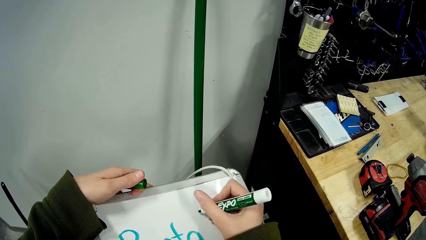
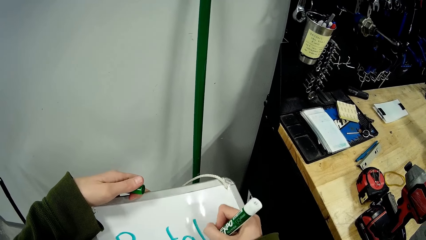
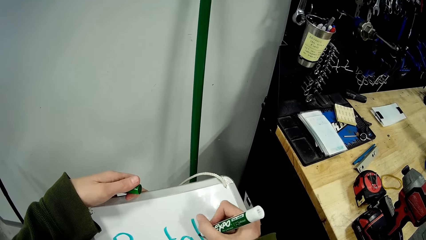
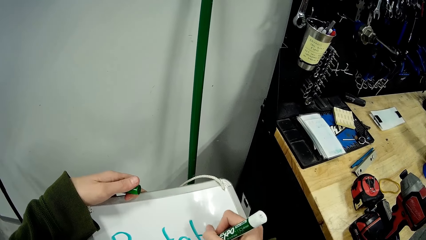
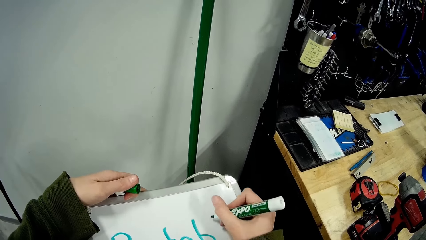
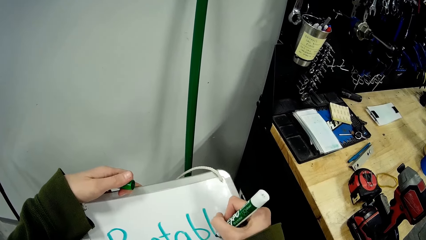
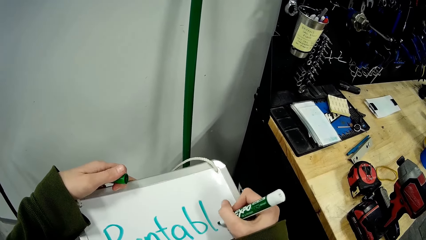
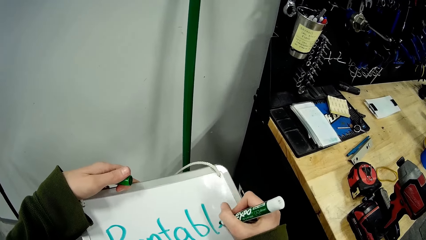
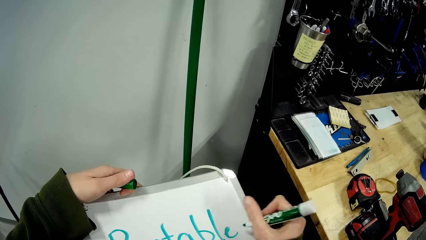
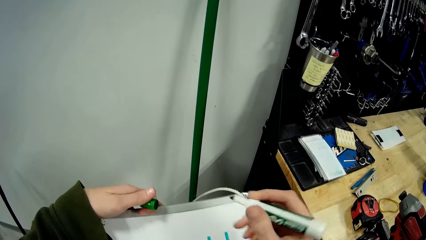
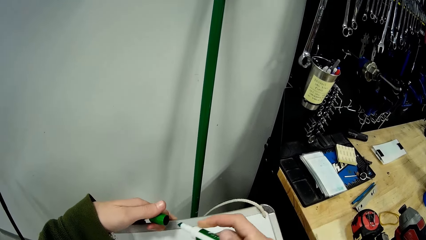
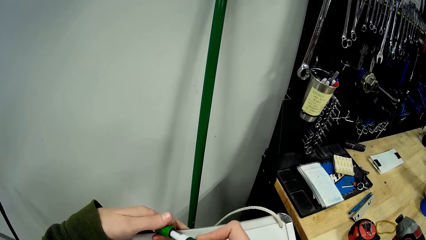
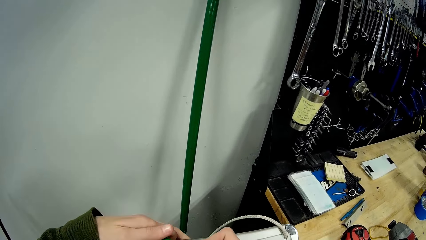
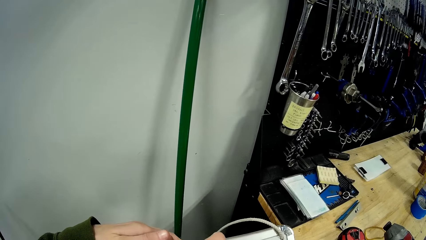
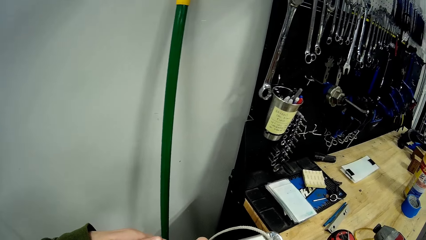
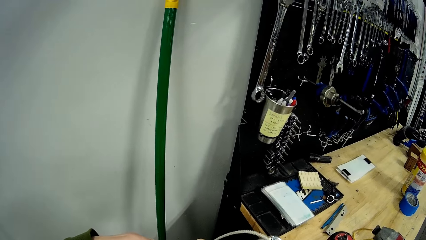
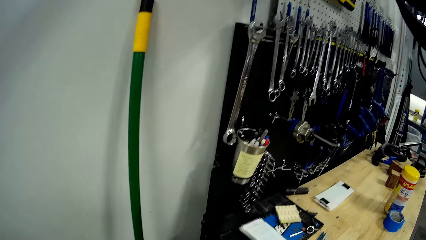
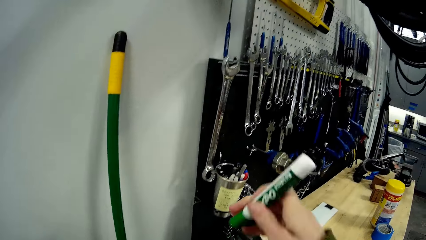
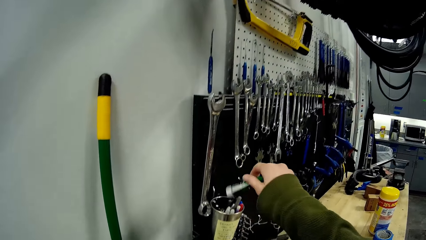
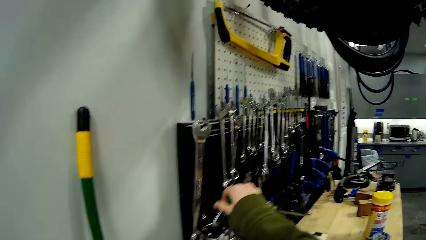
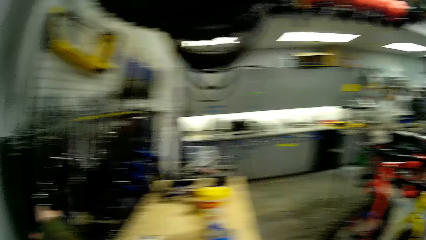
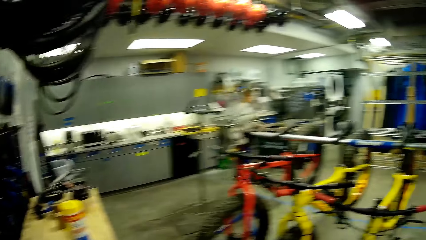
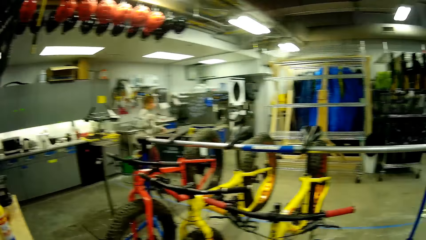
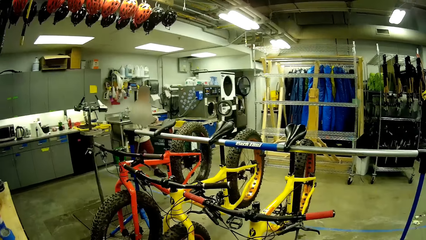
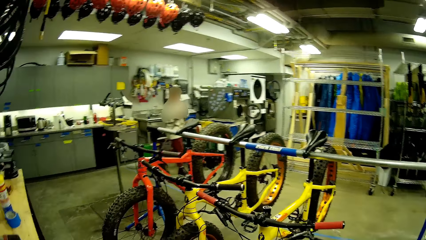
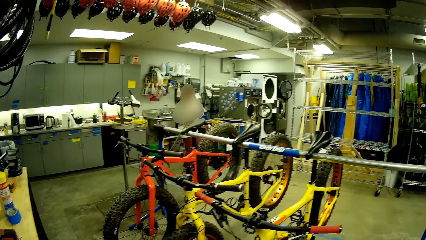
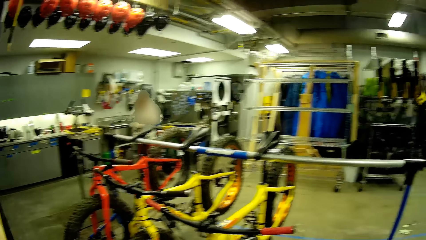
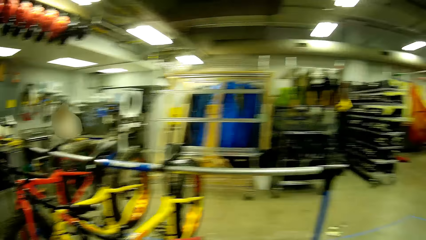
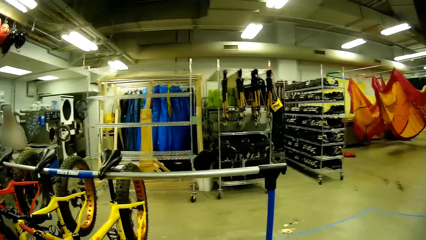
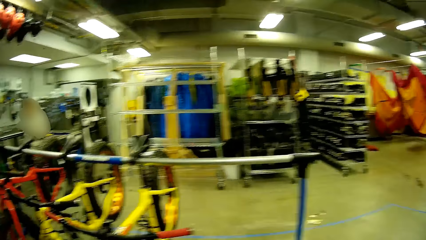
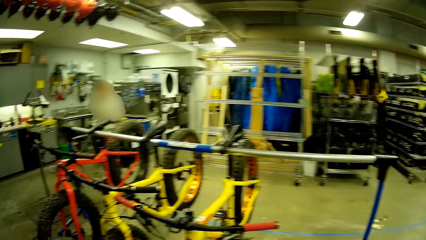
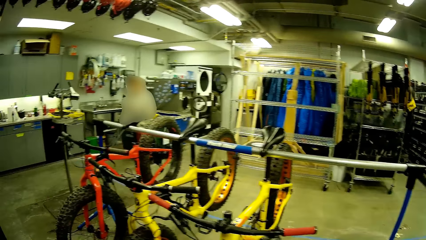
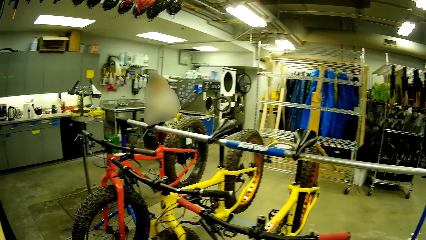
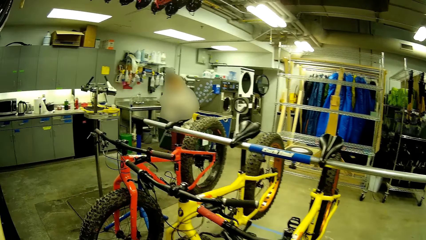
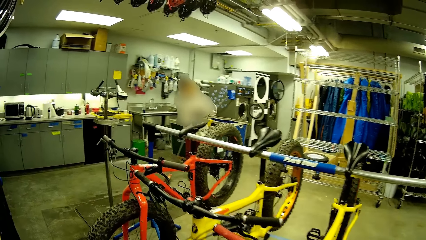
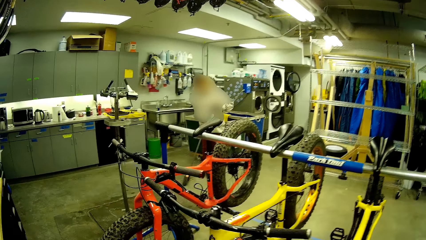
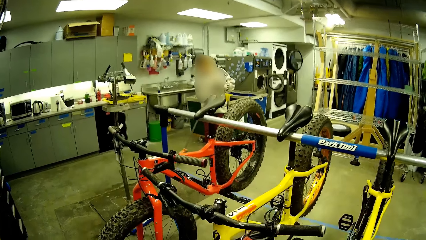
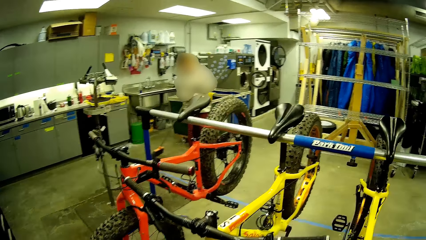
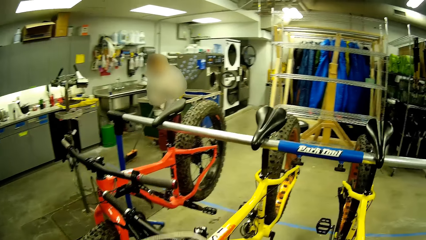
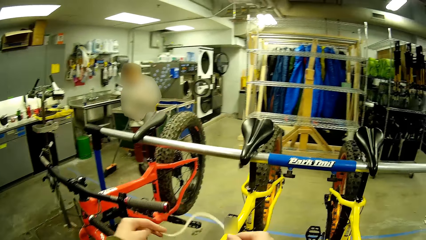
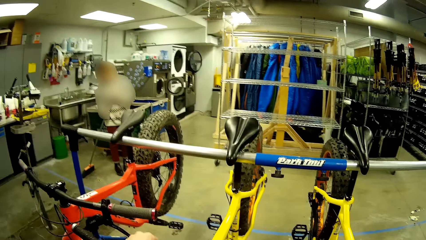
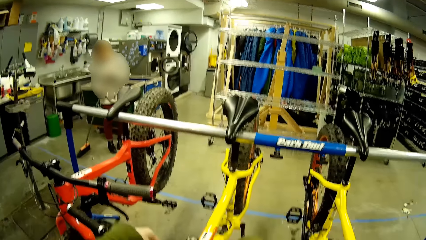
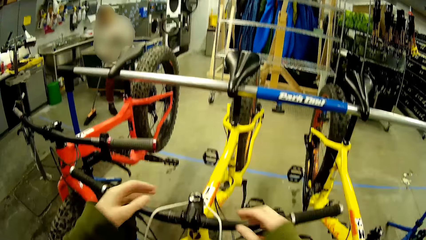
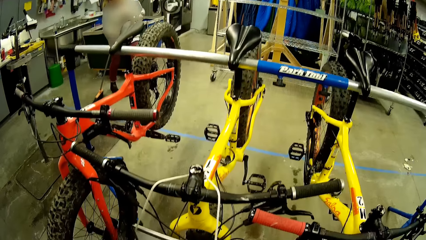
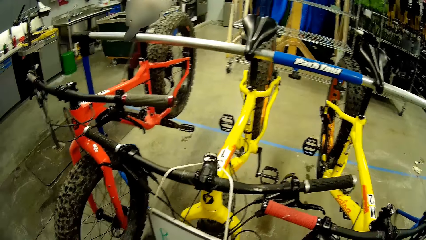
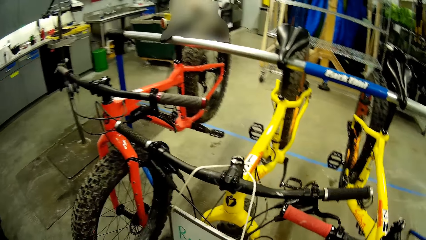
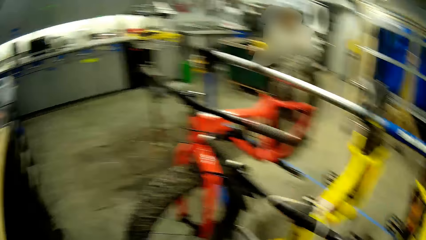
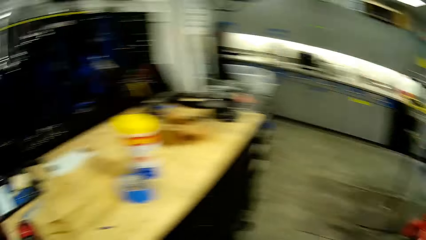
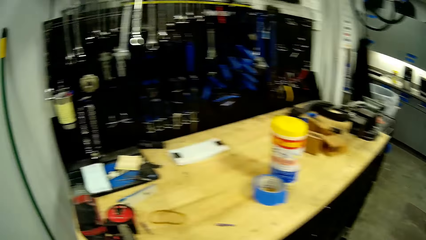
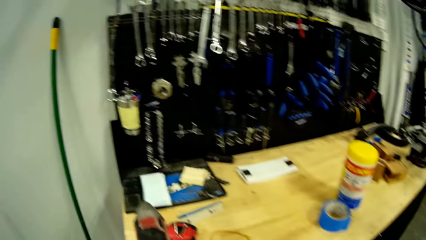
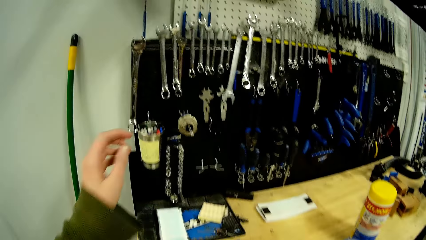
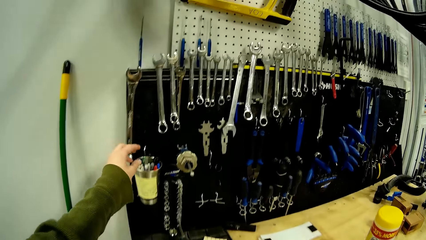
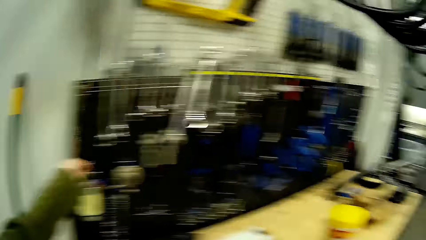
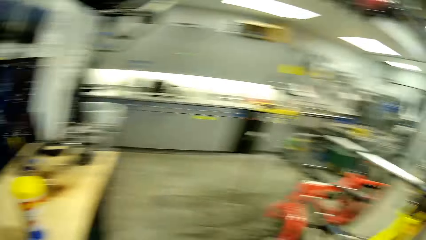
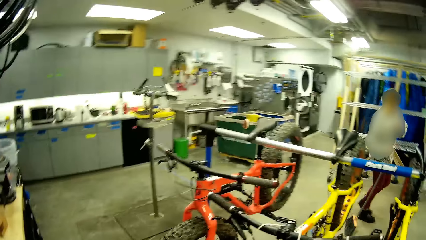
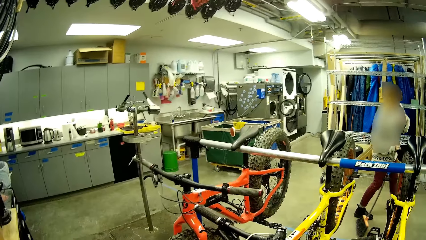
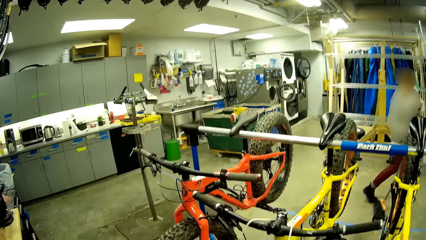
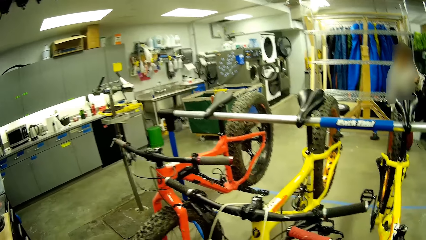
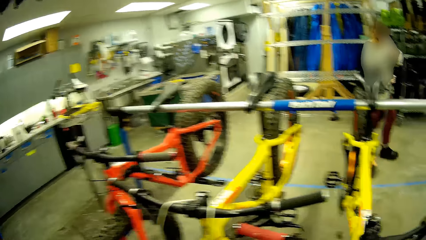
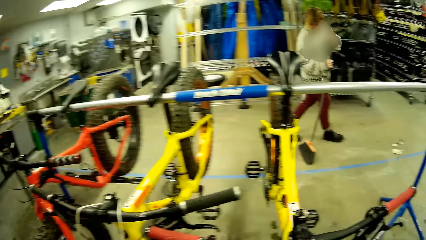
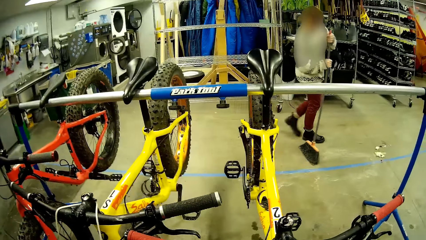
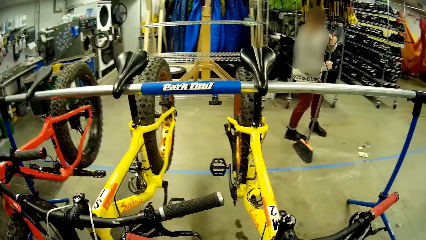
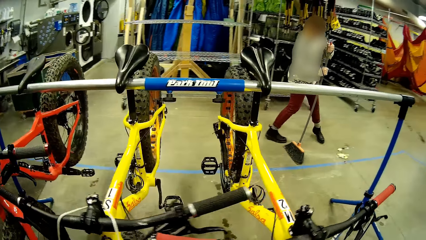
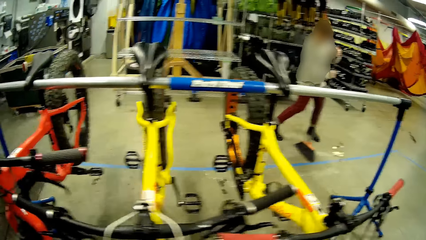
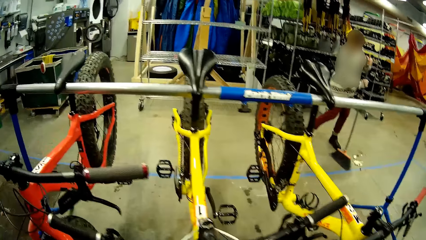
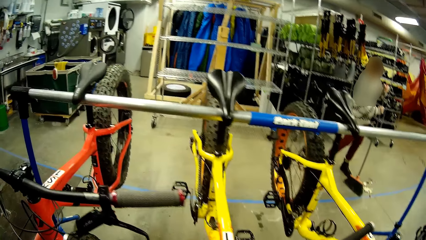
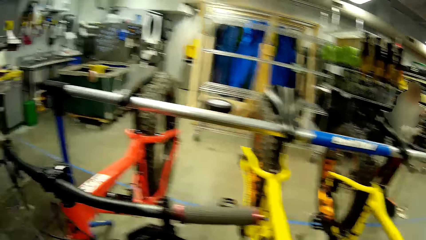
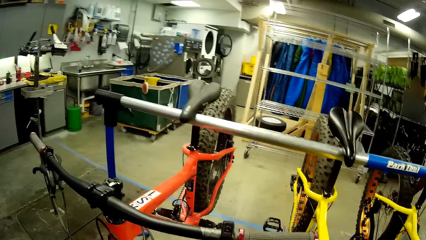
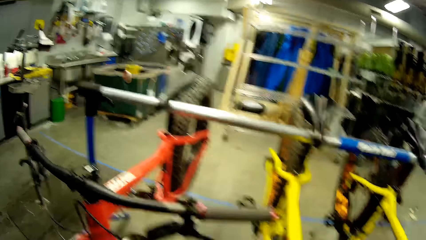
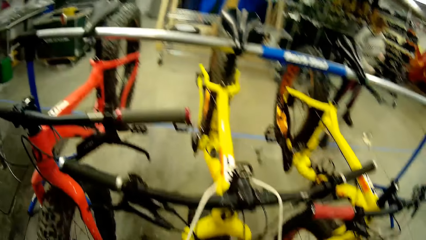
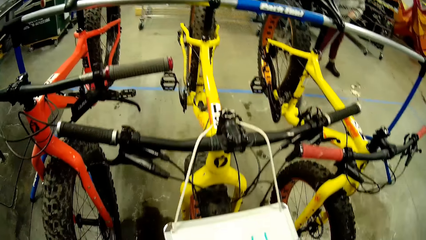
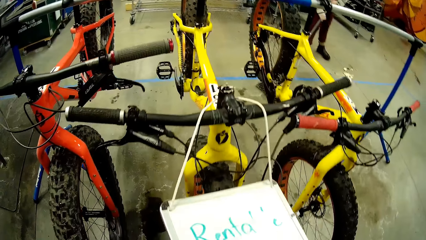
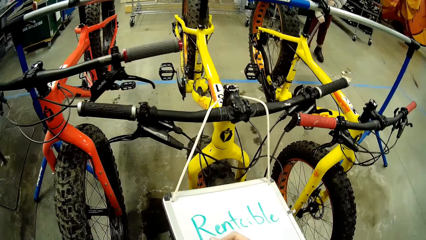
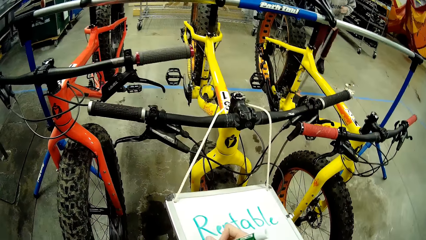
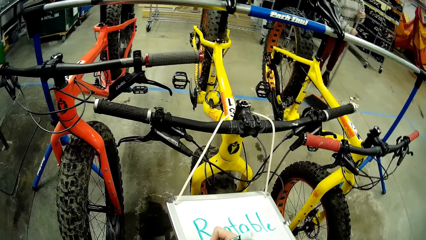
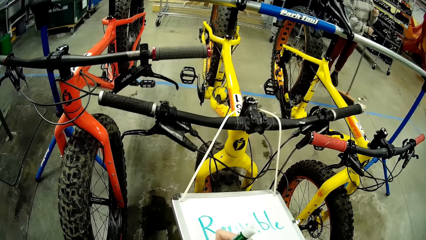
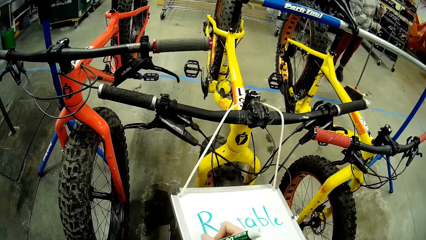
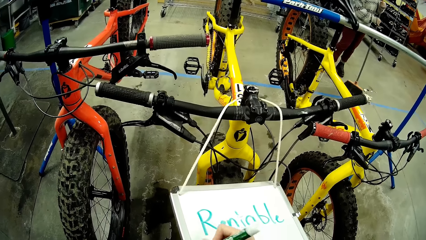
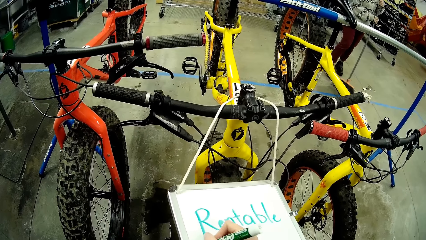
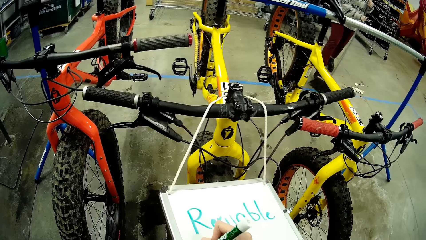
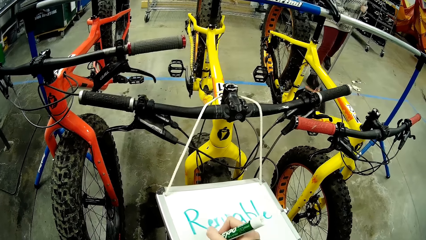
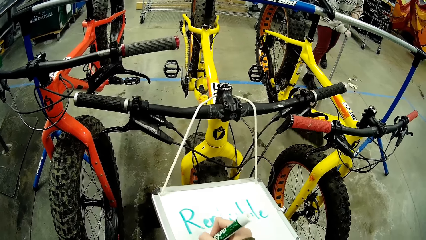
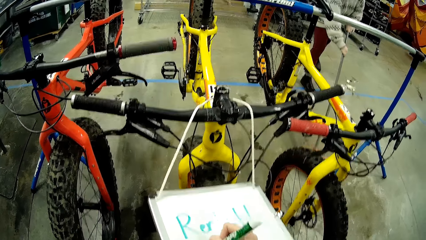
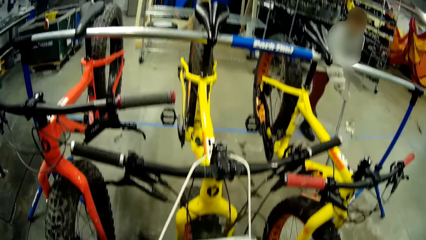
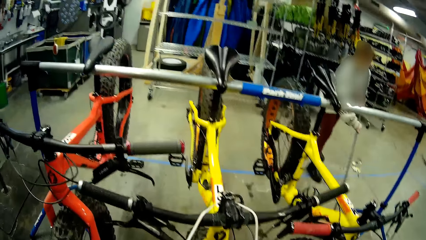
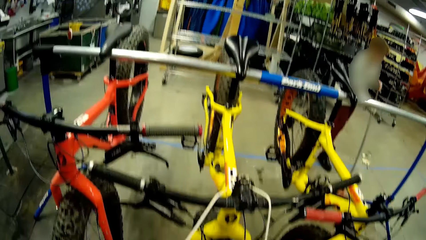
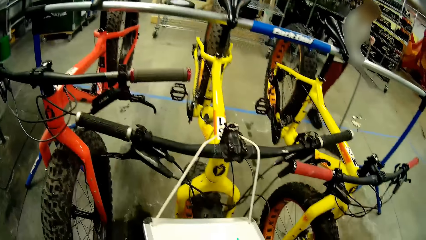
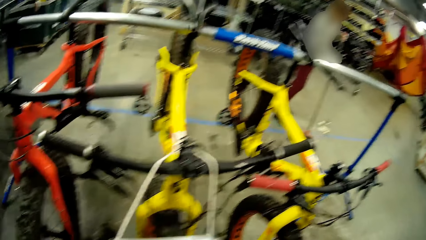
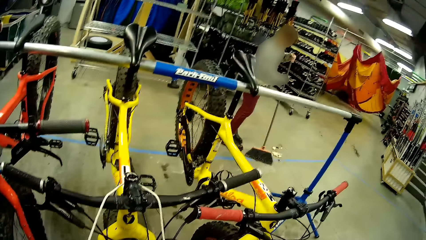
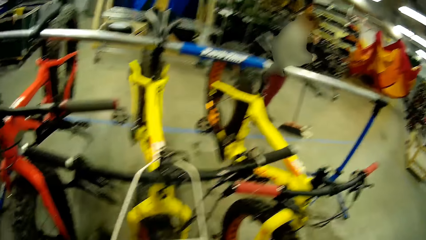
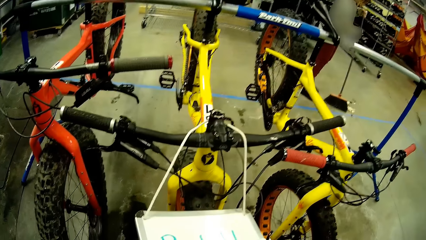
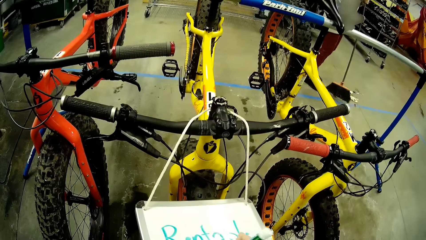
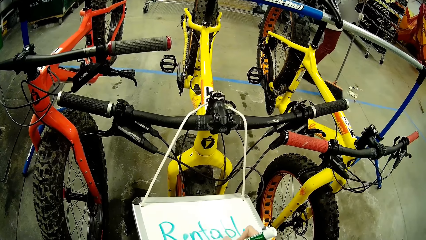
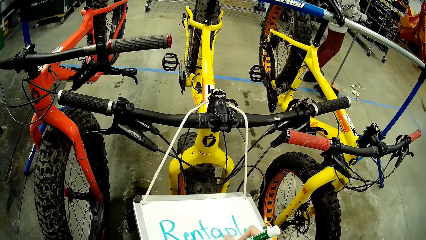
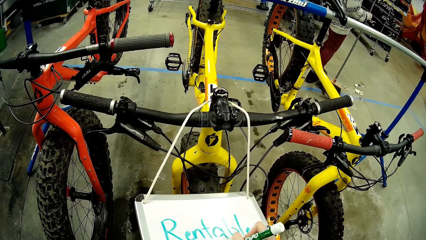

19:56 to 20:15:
The camera wearer puts the lid on the marker pen. They put the marker pen in the container and look around the shop. A person cleans the floor with a cleaning broom. The camera wearer hangs a handbag on the bicycle. They take the marker pen from the container. They write on the handbag. The person cleans the floor with the cleaning broom.
